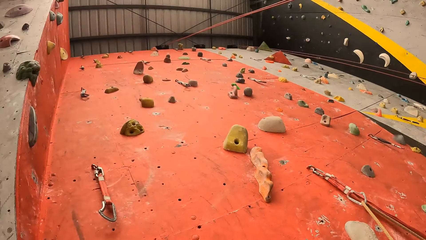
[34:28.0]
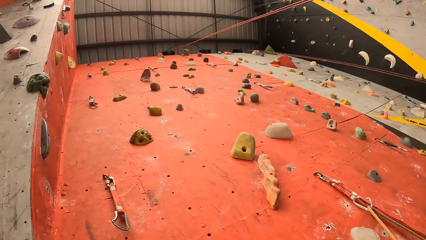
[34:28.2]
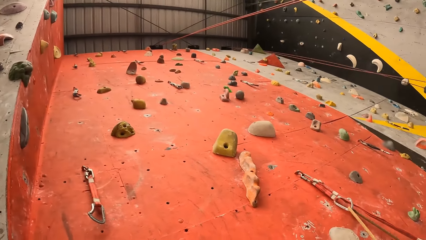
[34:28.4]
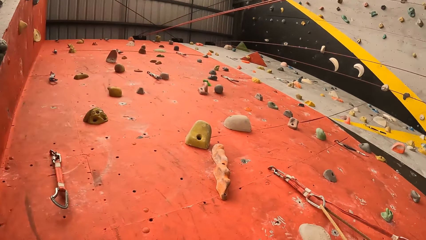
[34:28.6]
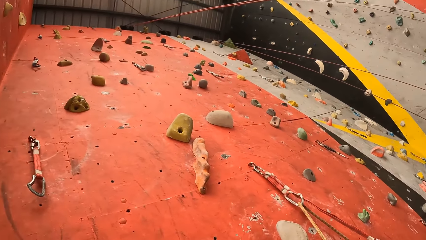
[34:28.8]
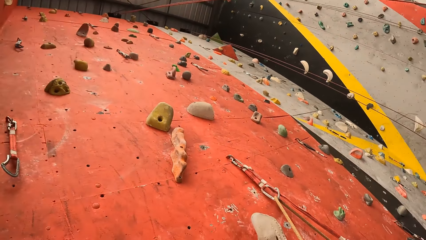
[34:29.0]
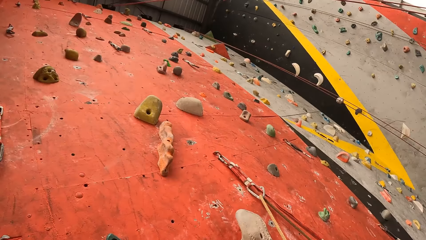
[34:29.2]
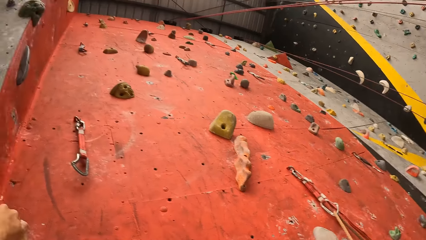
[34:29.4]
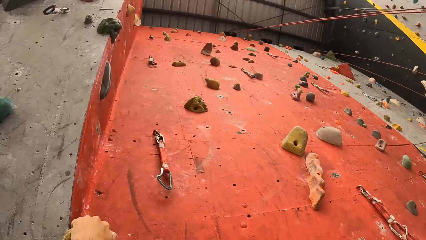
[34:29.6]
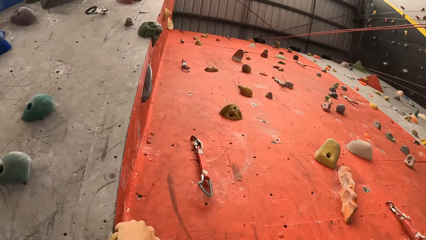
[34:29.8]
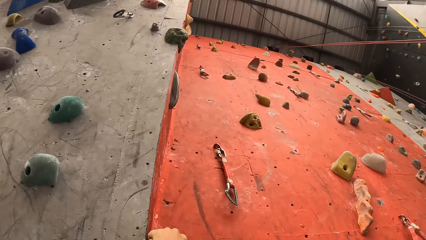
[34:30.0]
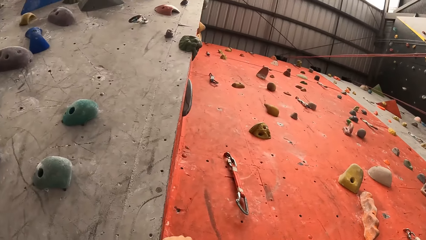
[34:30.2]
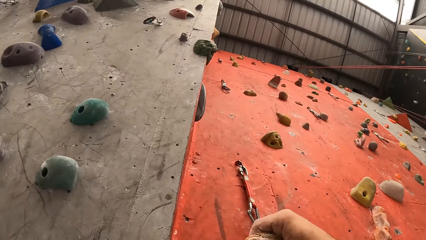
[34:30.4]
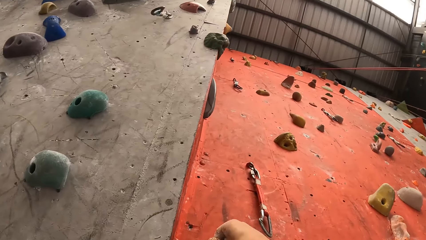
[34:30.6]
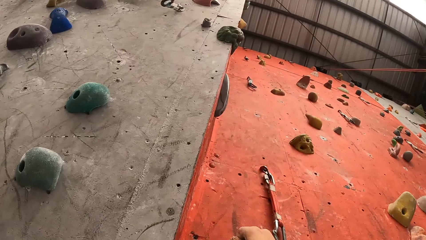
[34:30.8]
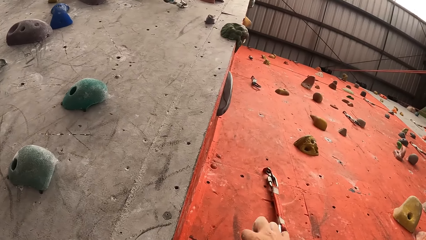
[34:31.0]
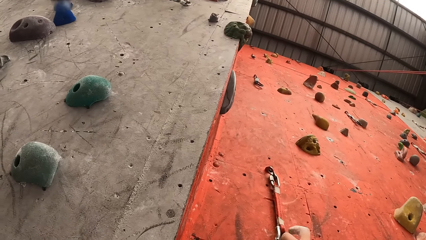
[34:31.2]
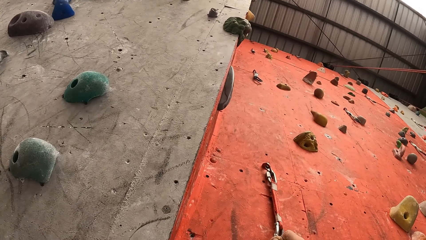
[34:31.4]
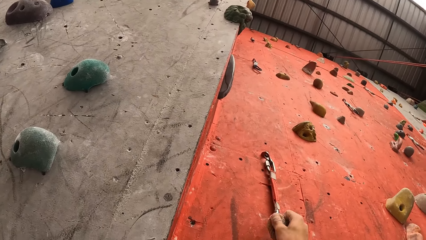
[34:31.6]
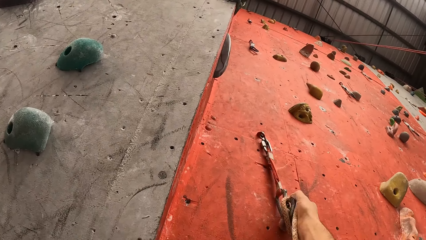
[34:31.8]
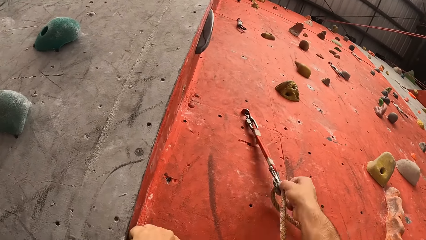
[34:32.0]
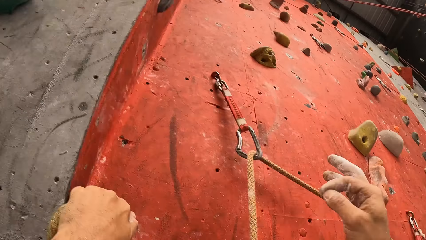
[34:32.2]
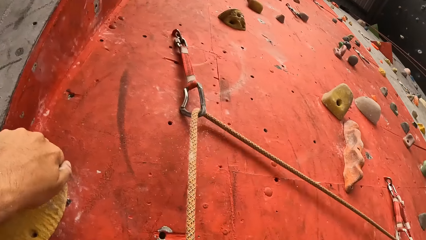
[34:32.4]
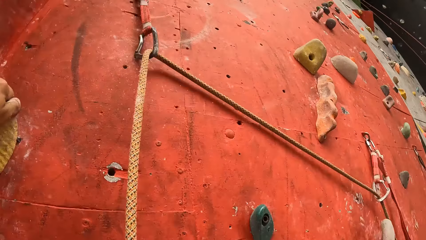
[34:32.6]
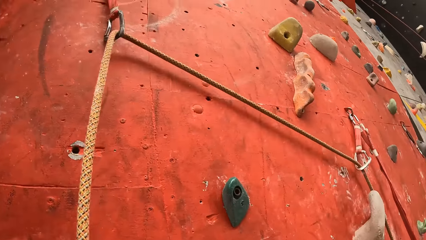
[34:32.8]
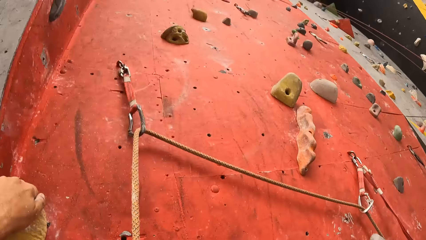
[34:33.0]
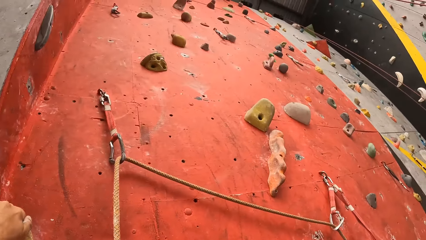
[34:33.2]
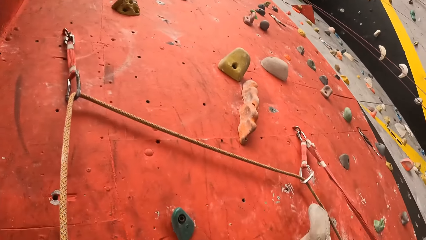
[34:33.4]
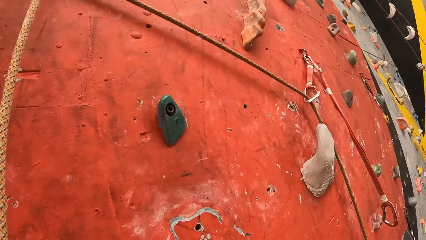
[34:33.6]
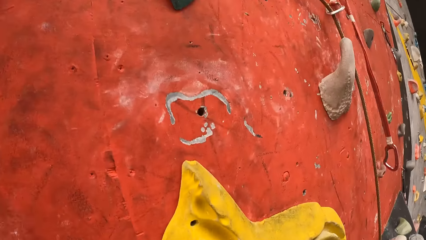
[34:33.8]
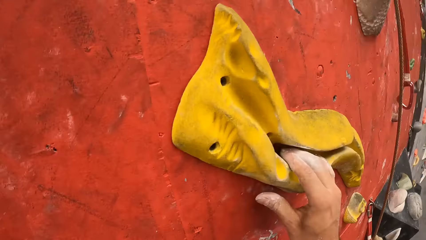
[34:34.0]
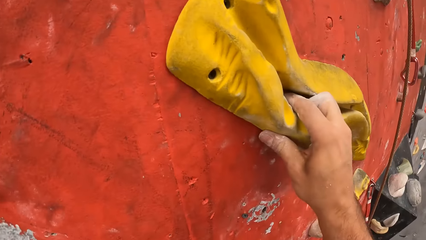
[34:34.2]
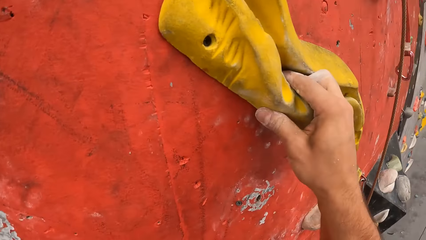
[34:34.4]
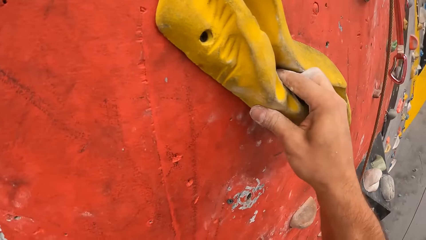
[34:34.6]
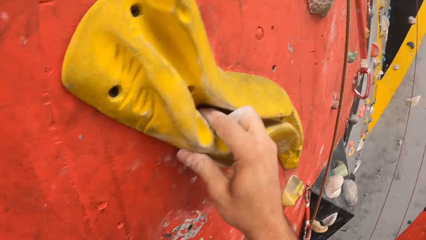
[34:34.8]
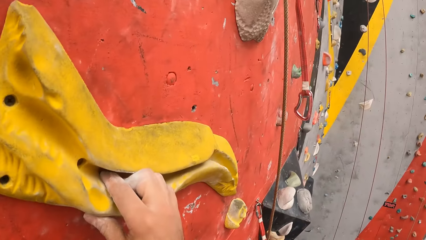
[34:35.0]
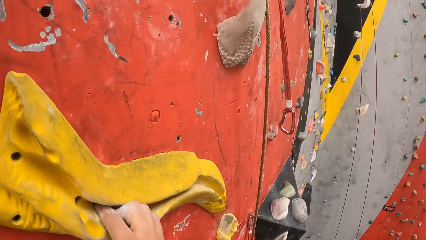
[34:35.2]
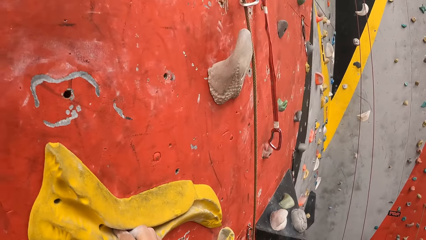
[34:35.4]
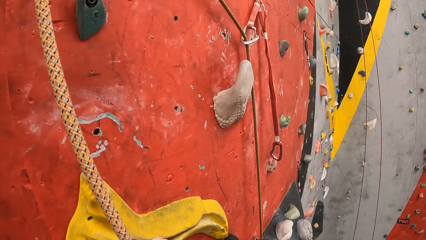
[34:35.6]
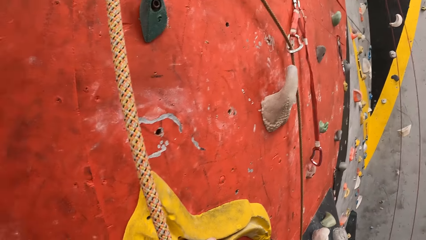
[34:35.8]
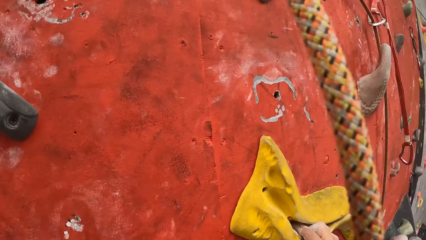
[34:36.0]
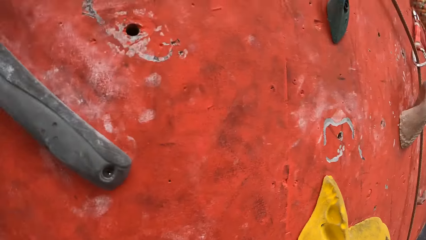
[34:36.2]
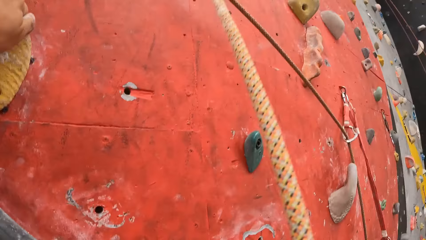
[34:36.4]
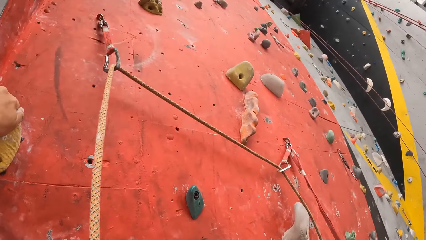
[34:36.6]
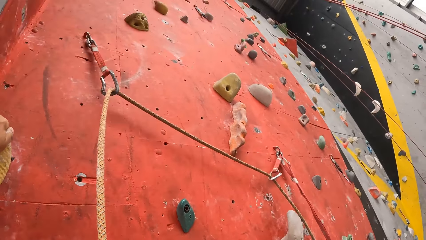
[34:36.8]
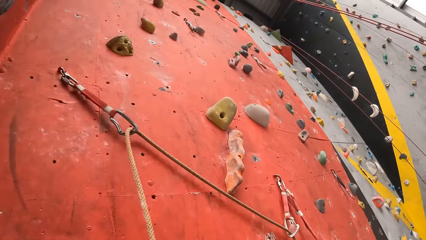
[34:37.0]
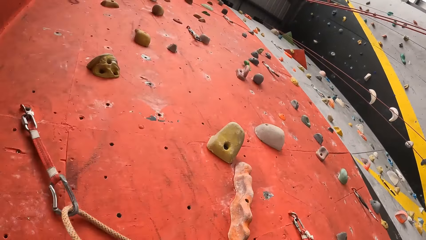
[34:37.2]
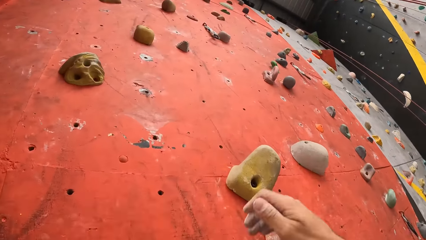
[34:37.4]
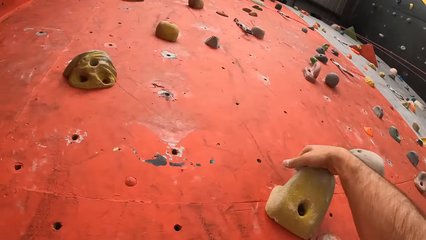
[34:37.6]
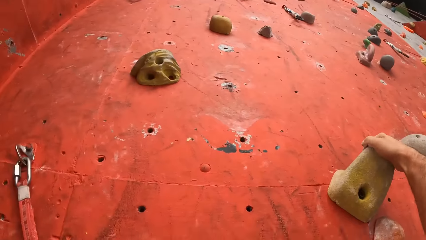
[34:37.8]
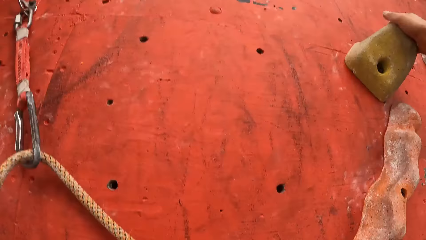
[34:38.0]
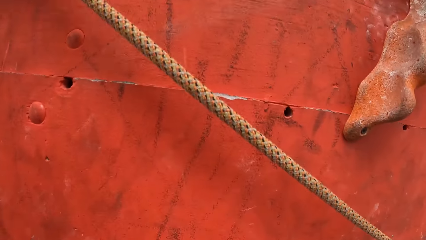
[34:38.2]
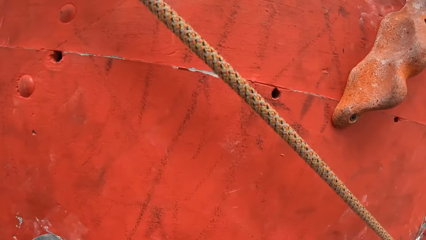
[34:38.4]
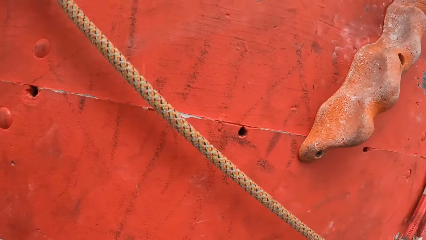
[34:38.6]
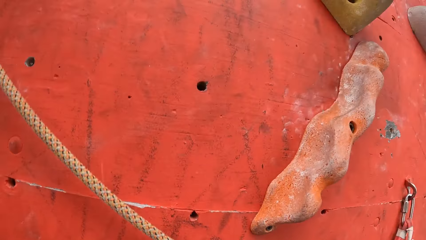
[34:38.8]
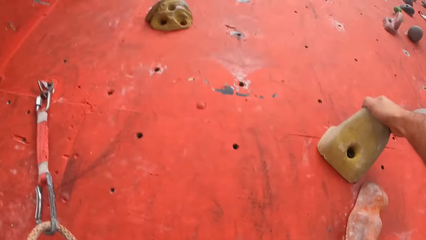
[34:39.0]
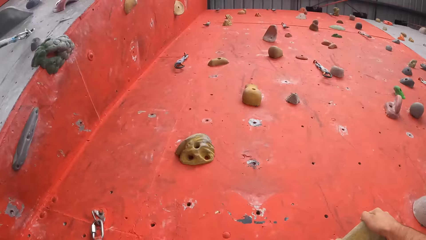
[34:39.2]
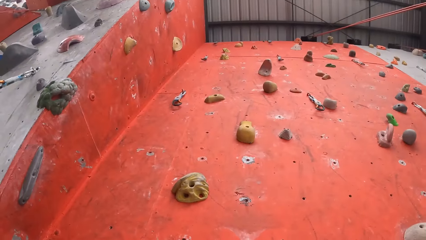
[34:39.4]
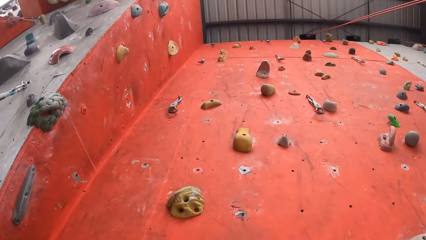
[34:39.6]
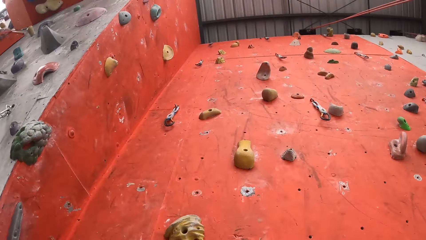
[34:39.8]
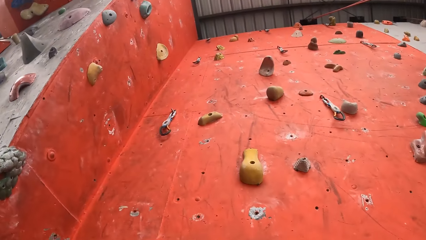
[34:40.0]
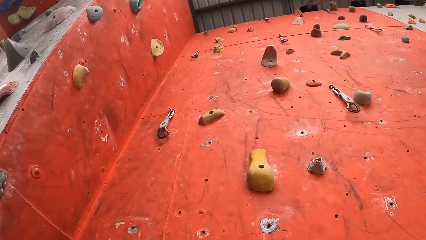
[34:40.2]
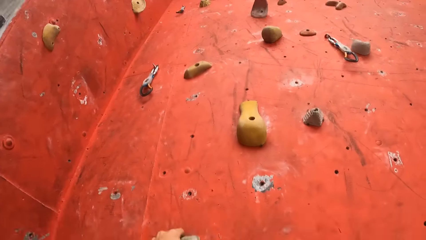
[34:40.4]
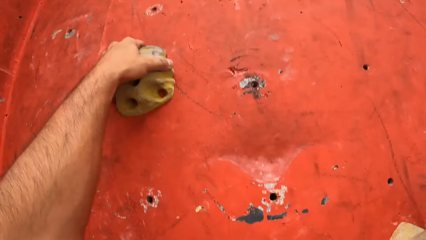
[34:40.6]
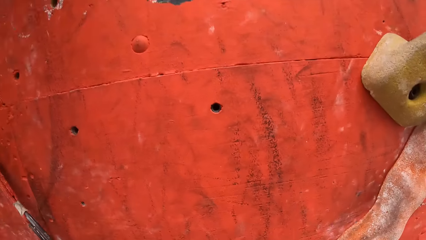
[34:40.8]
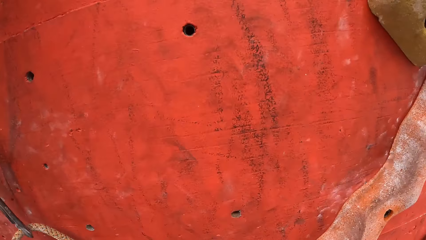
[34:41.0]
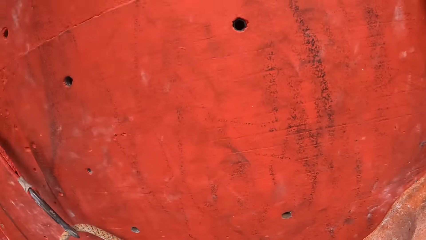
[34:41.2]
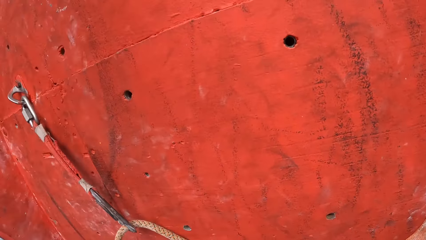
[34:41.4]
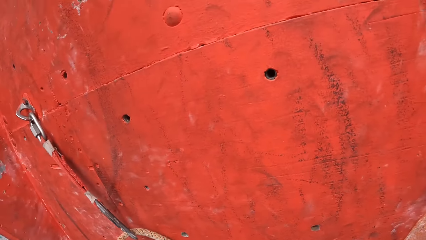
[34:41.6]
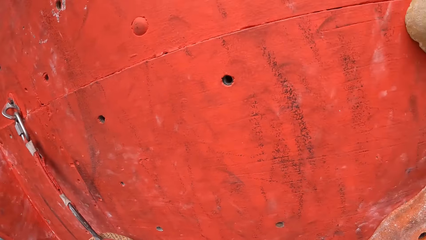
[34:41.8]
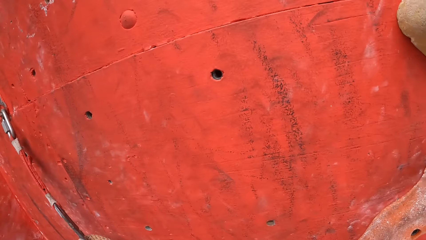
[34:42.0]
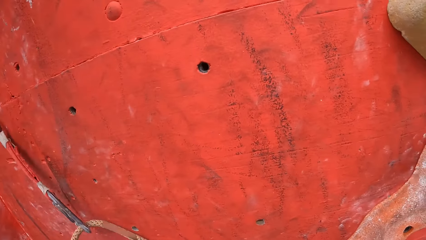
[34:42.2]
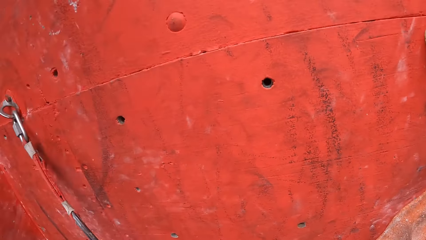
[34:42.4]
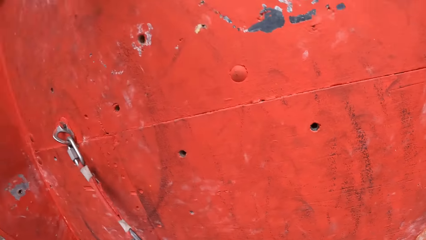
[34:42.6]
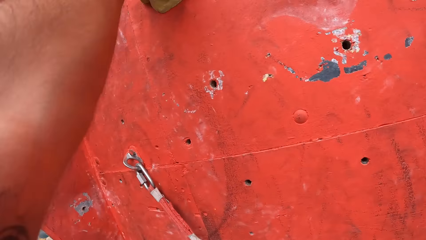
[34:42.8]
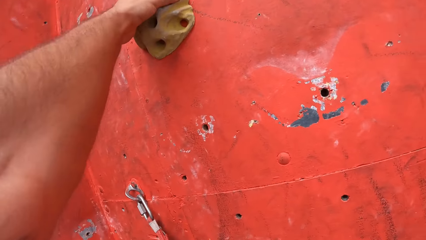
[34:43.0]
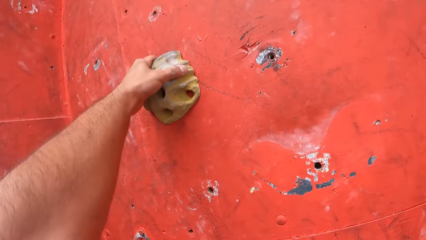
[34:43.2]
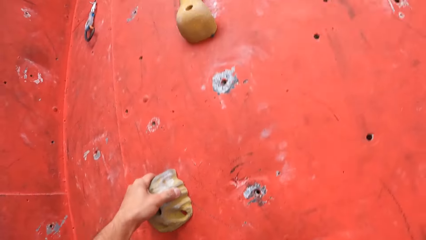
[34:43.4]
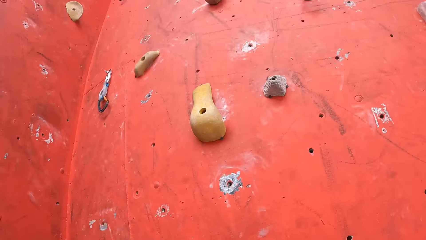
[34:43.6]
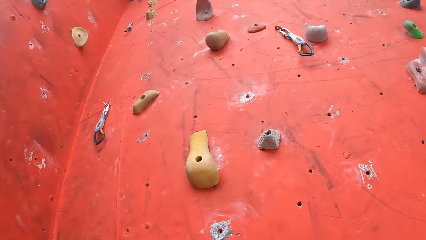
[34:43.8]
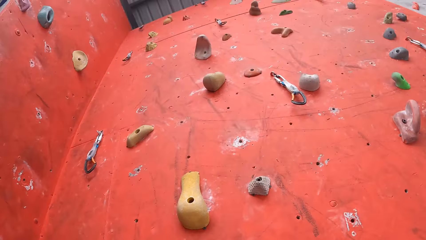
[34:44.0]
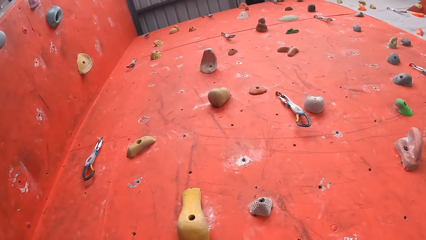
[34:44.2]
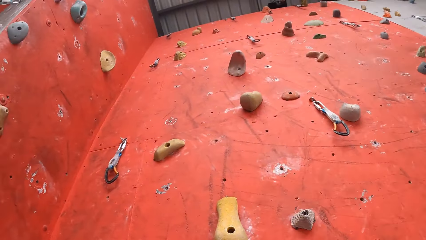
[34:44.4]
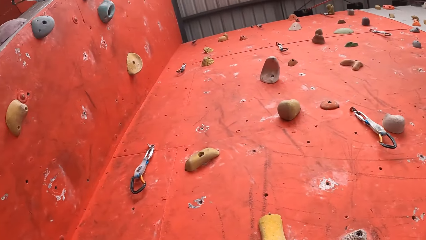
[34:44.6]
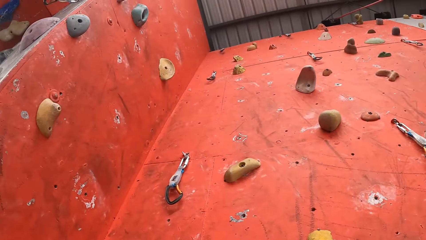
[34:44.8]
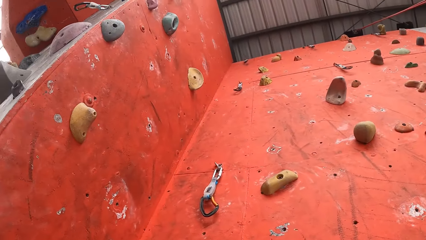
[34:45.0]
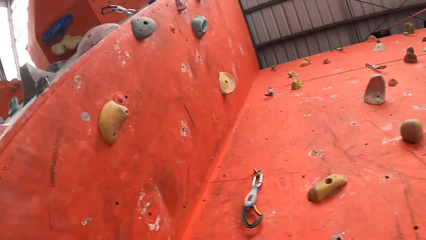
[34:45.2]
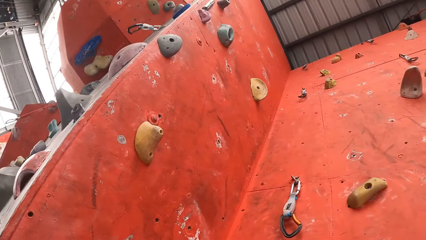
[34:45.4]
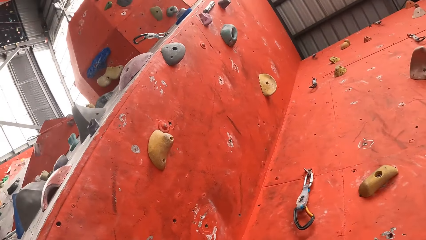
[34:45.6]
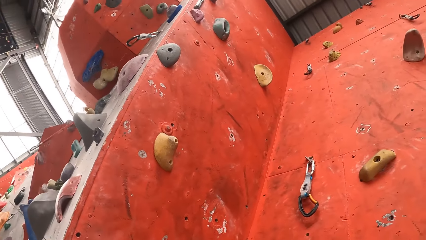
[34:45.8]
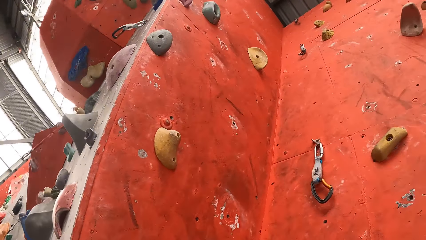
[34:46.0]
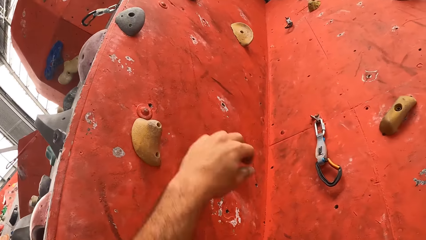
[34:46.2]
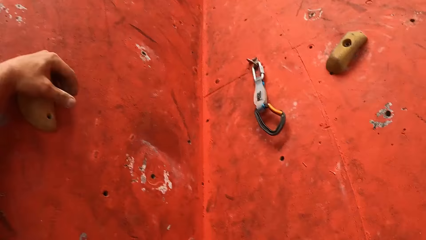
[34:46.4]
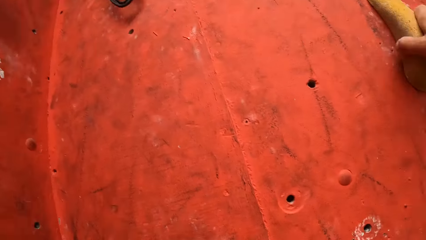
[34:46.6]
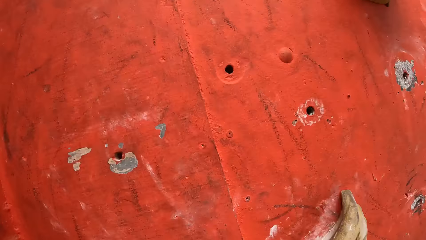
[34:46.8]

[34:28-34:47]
The camera wearer climbs the indoor rock wall.
